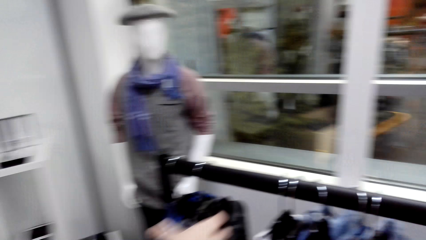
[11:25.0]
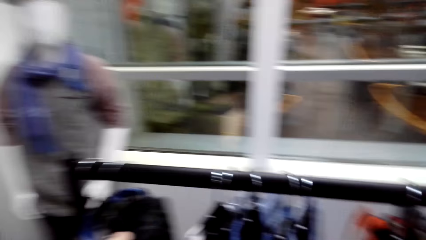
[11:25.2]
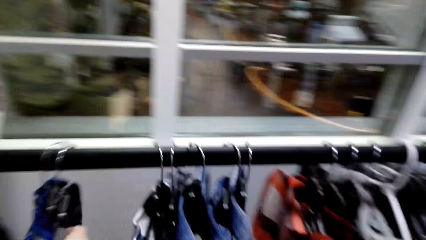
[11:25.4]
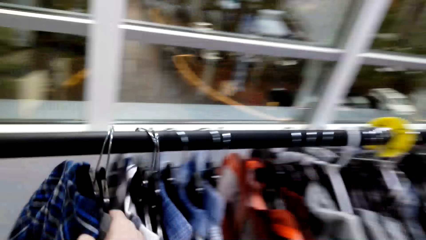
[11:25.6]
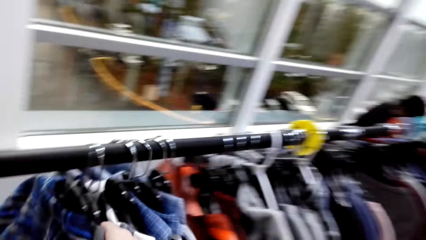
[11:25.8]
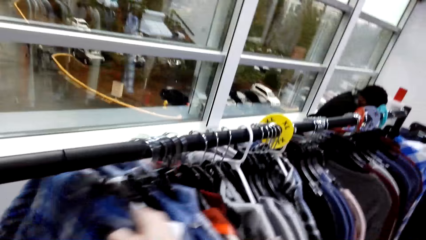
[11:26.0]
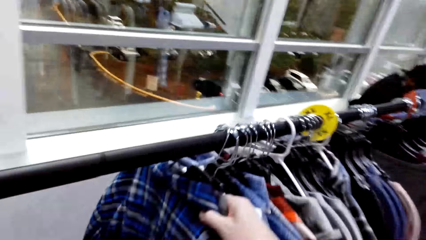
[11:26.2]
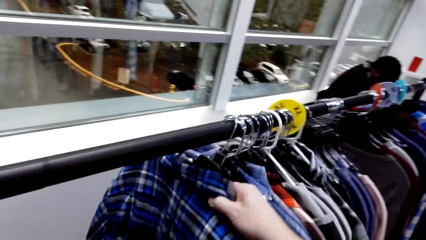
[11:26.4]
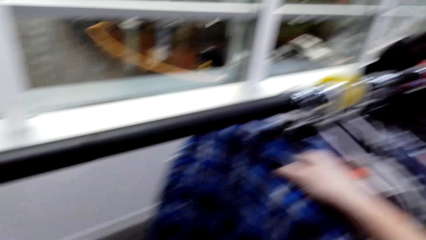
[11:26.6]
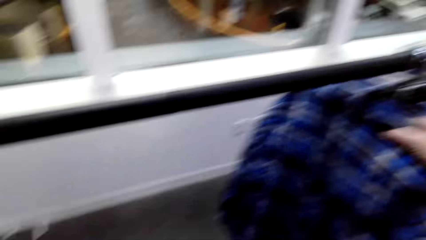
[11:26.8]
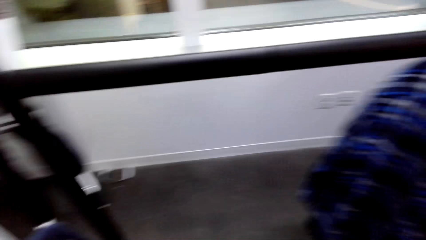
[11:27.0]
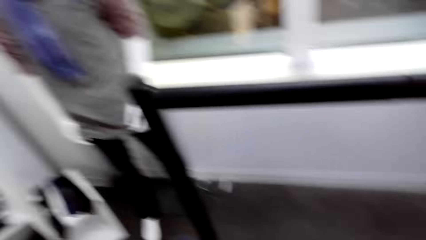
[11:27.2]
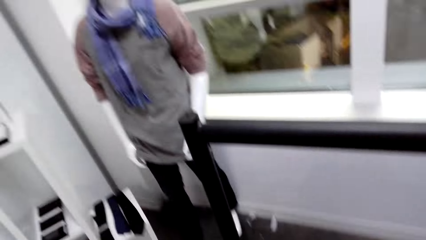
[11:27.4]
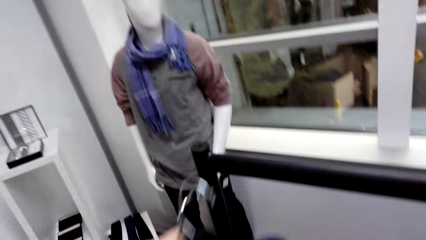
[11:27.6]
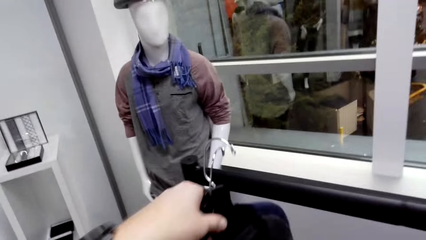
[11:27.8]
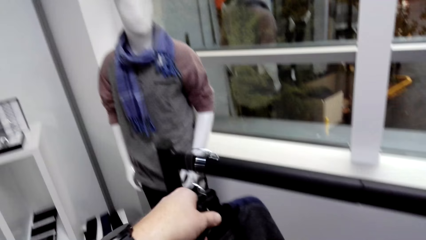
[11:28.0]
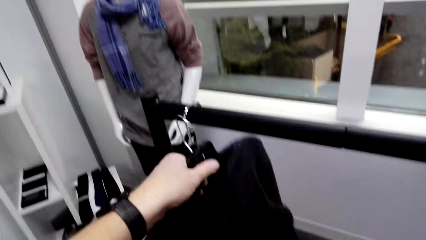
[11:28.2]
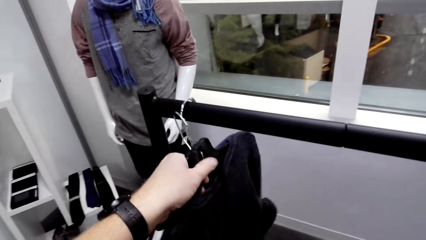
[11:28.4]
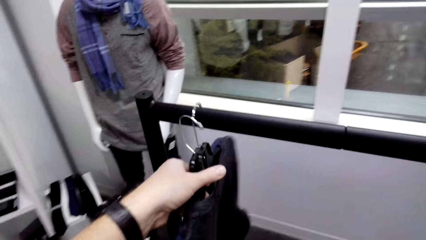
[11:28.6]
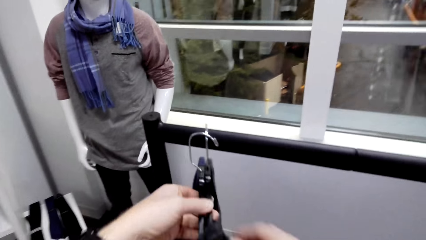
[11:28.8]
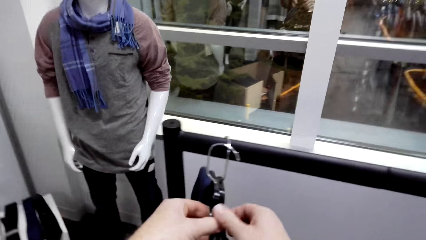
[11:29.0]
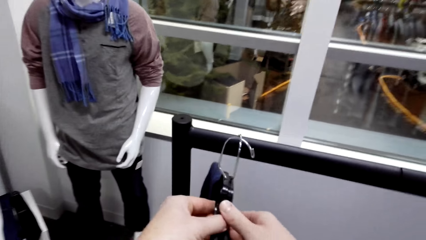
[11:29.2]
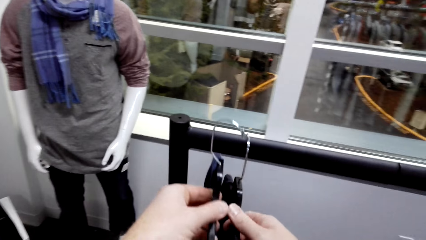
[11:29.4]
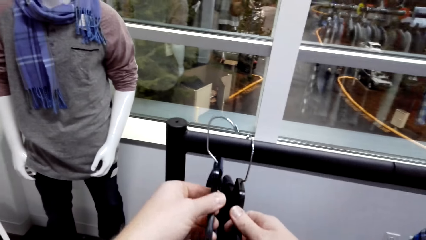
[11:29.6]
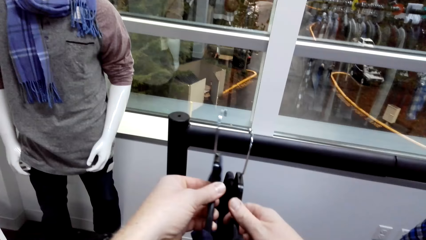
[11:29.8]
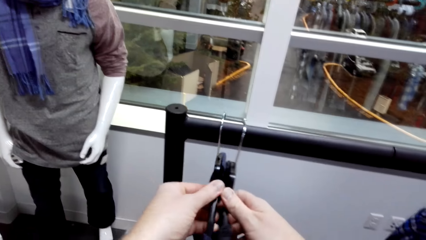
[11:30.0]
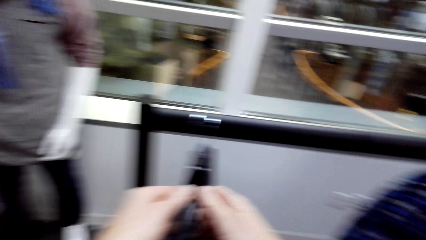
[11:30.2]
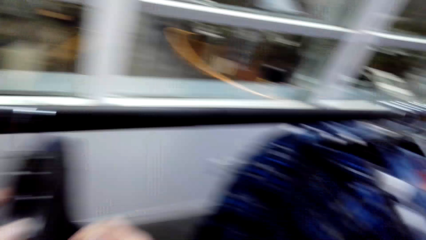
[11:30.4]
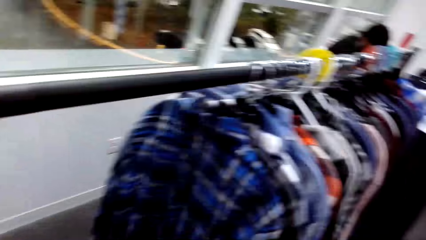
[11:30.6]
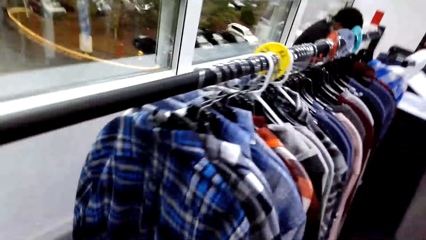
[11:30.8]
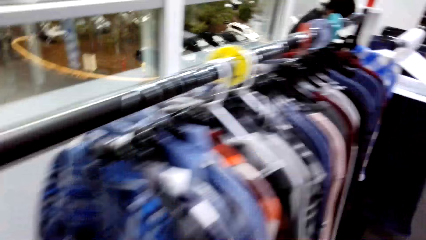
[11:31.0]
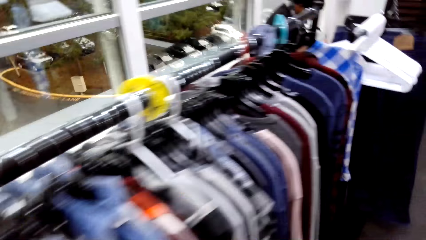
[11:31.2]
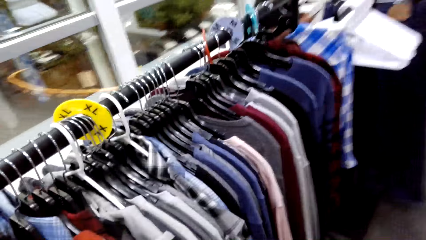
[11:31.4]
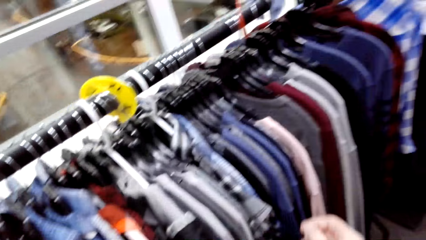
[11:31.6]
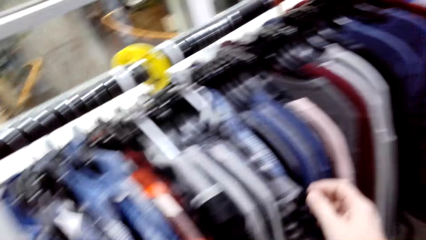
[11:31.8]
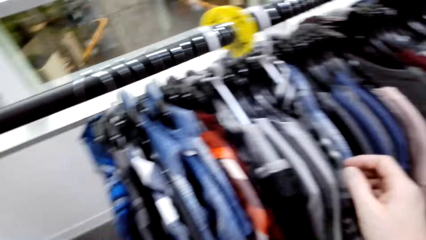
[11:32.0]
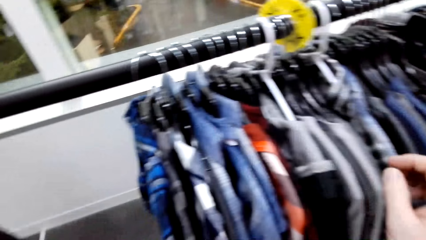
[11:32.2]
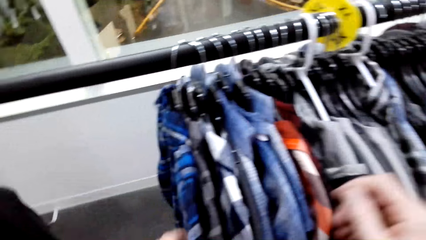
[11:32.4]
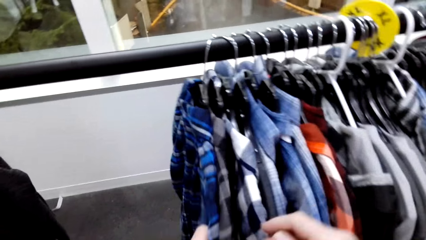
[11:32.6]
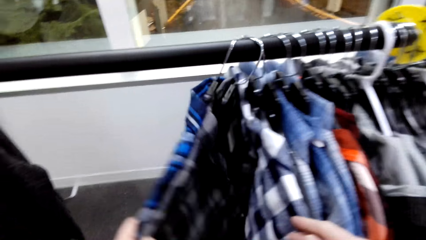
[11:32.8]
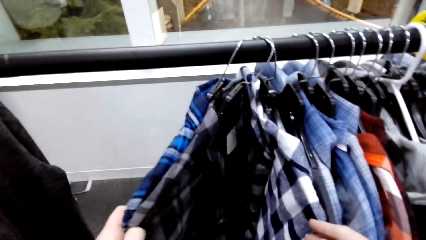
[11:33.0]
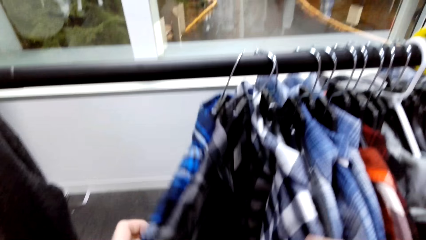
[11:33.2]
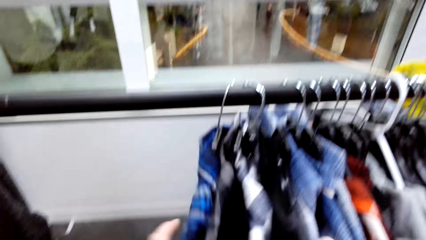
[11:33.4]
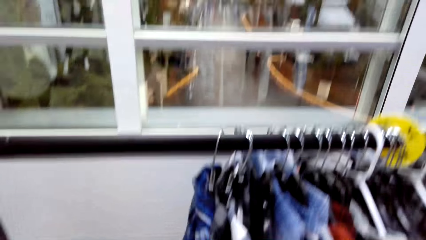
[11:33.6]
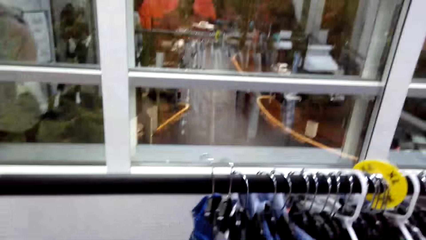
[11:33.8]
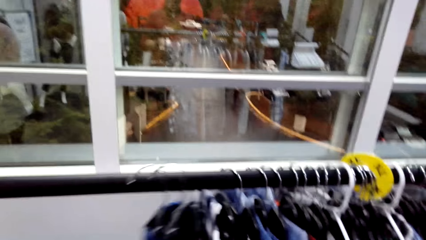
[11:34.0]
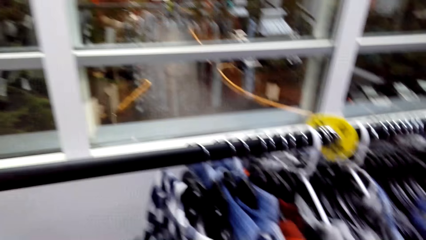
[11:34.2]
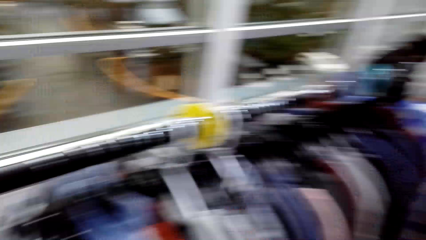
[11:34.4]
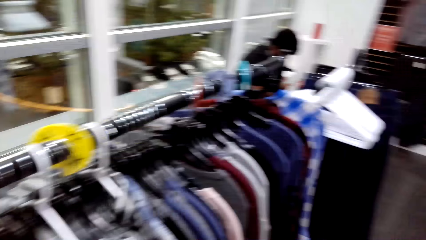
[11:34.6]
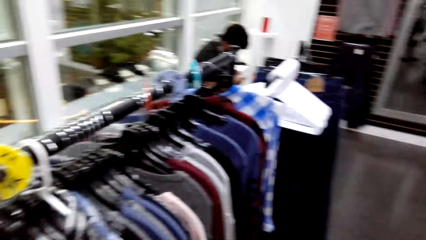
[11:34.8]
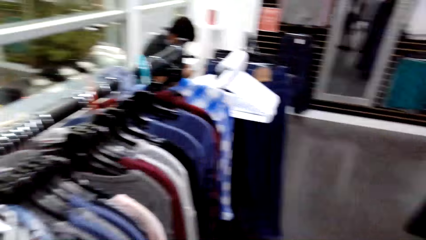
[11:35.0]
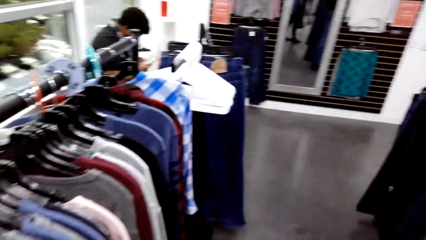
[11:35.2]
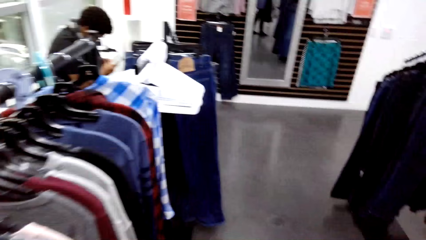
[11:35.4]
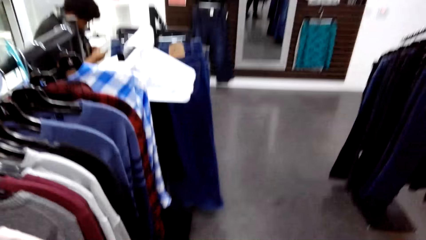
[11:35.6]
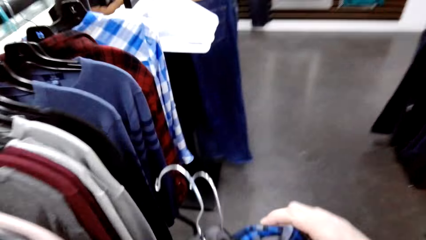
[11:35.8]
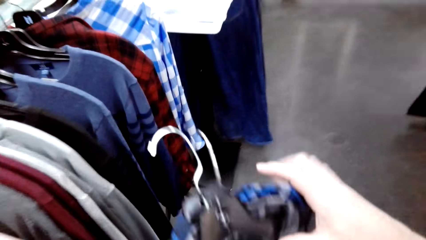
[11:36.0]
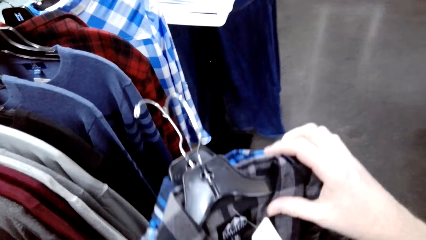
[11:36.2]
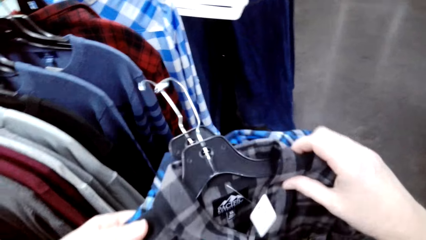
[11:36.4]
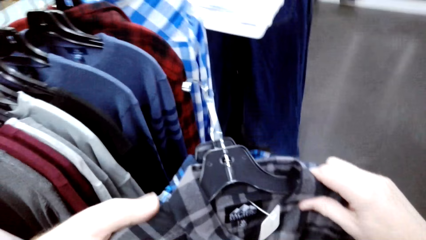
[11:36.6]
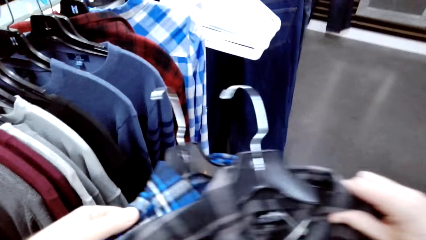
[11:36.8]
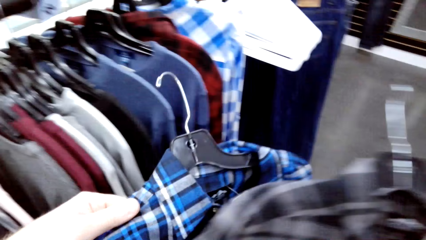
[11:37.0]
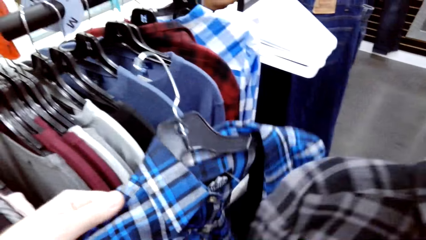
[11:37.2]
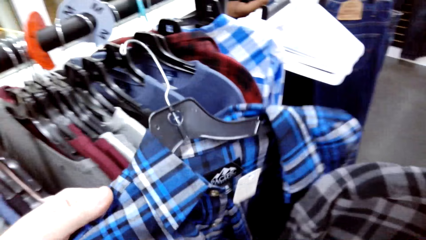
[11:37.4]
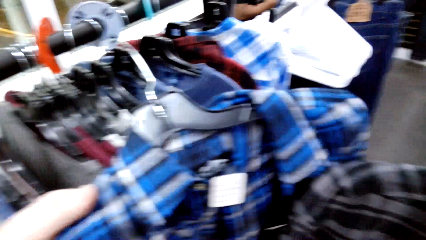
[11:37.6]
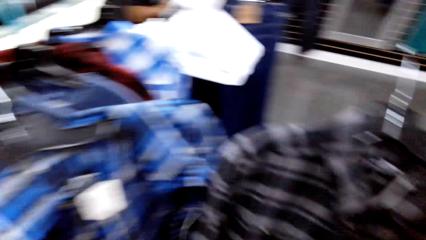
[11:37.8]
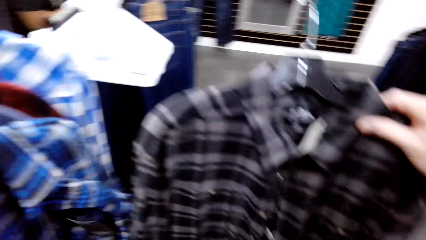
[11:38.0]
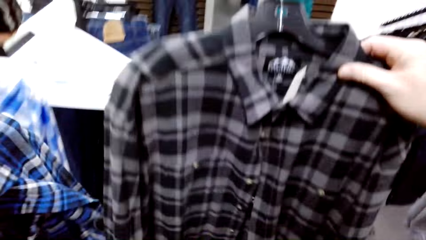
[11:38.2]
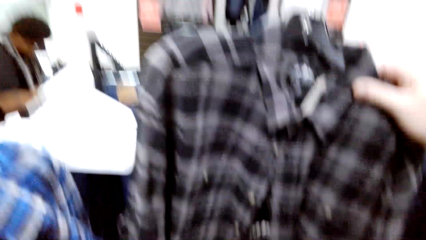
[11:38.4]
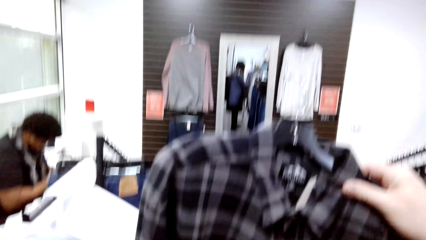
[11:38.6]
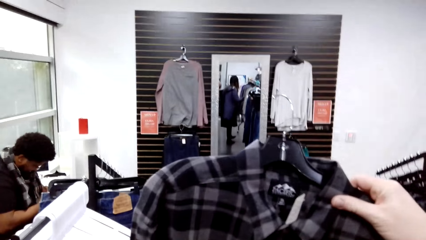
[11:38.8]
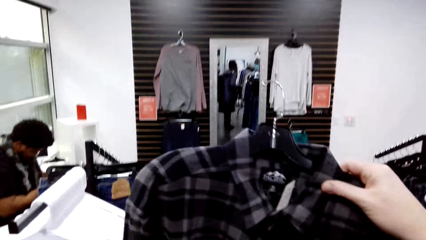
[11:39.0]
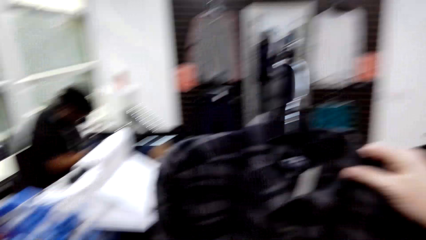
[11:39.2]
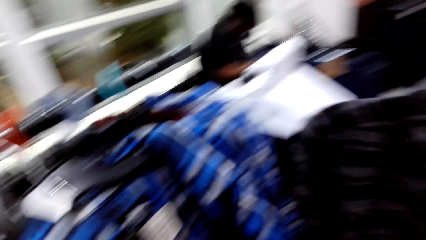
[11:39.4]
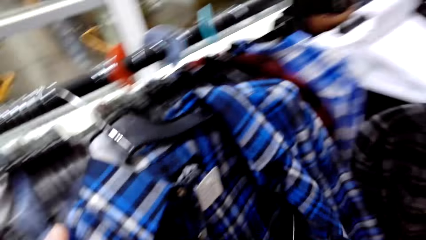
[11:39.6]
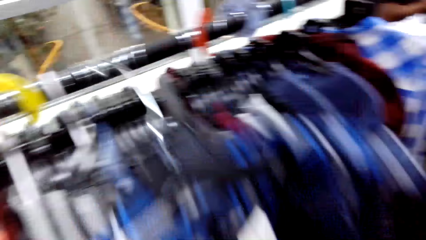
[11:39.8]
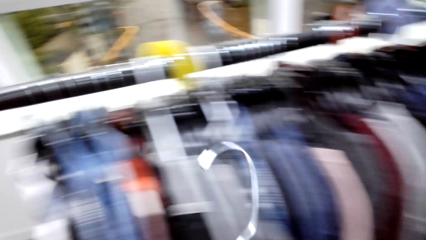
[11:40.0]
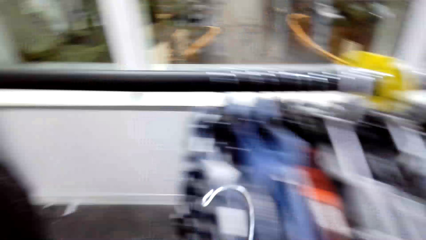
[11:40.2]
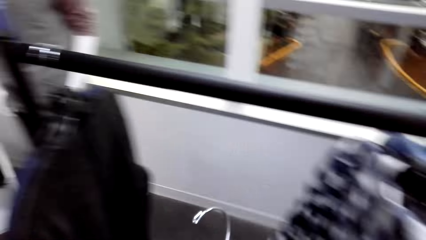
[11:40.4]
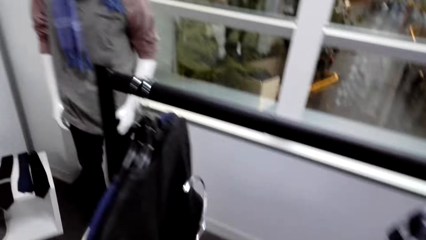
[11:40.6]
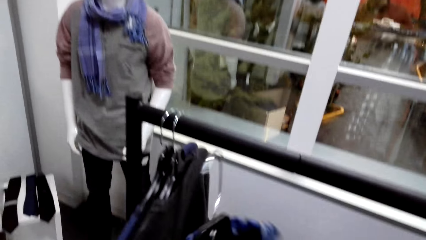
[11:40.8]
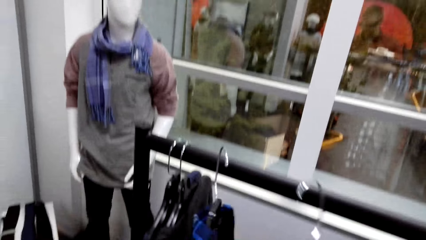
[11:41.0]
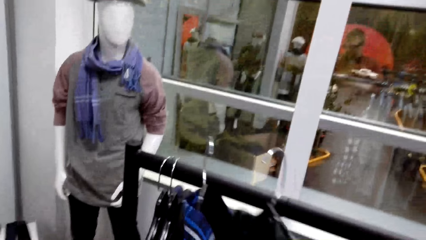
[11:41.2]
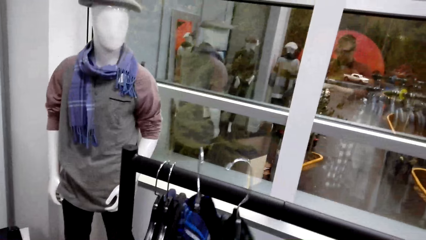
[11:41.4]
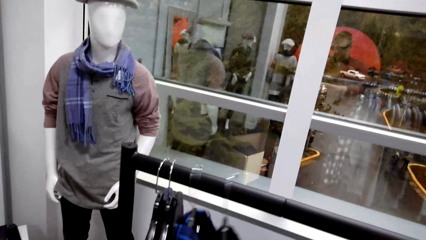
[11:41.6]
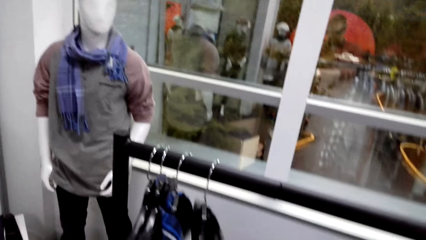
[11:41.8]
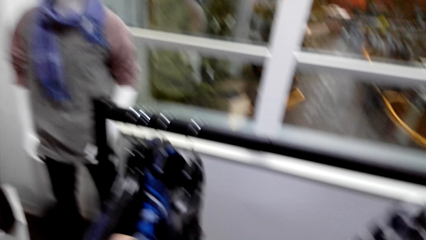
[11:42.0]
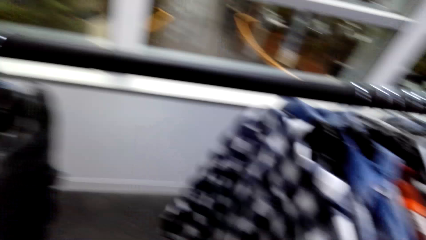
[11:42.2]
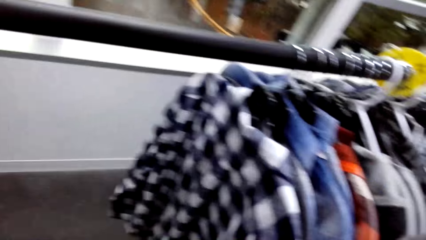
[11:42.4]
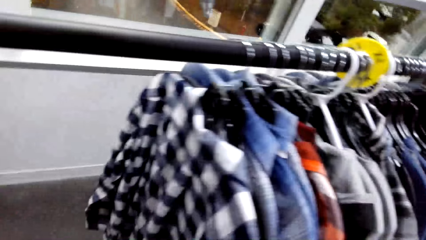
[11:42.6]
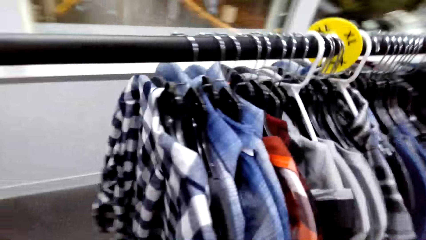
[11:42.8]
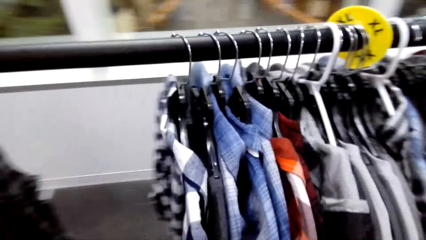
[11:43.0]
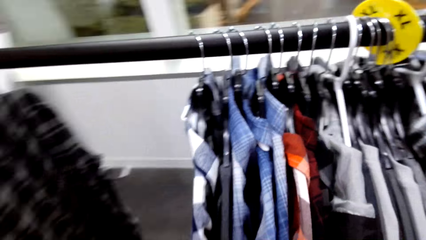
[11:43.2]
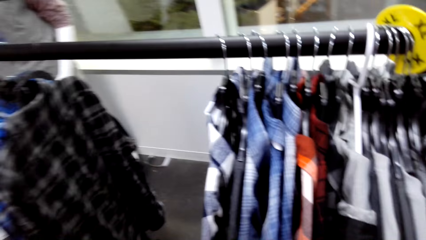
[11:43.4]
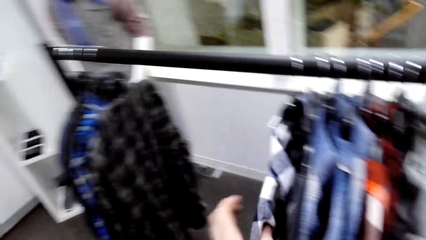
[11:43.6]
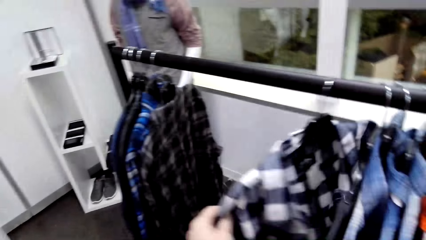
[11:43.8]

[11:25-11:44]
The camera wearer pushes the shirt on one side of the hanger. They hang the shirt on the hanger. They unhang the shirt from the hanger. They look at the shirts. They hang the shirt.
